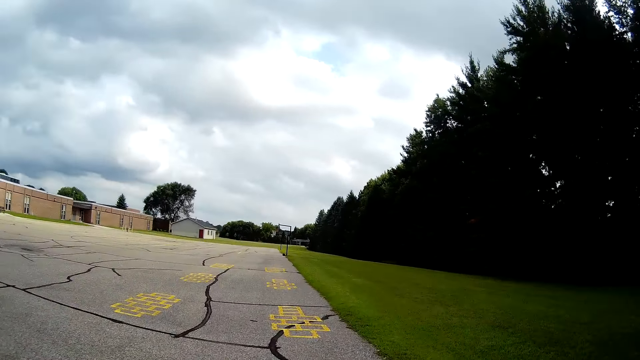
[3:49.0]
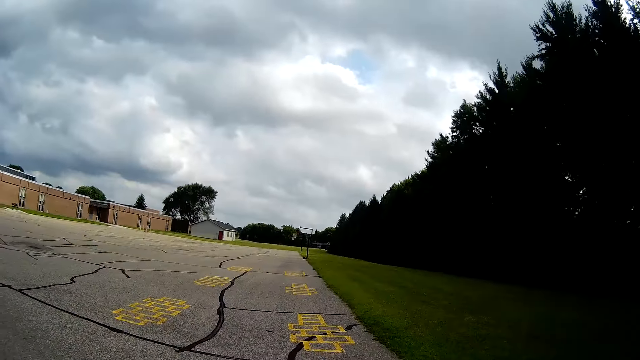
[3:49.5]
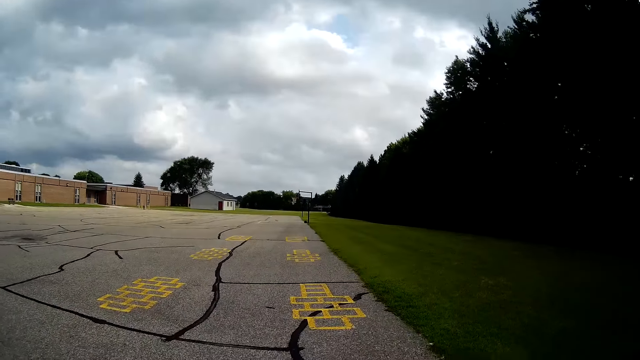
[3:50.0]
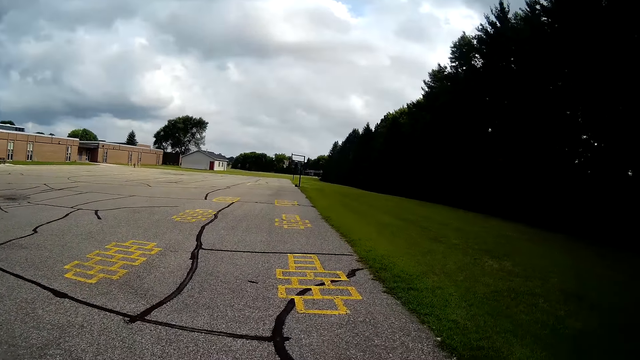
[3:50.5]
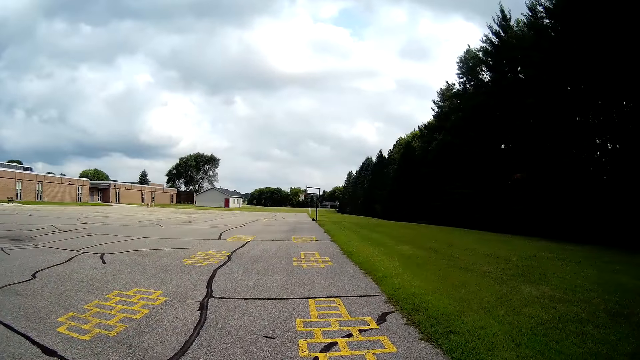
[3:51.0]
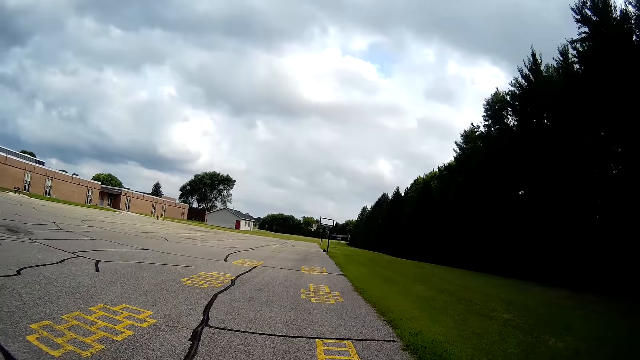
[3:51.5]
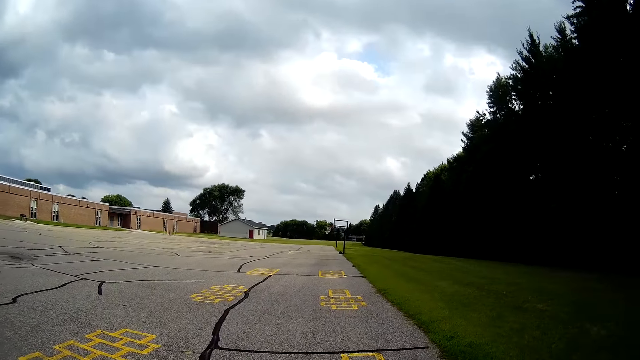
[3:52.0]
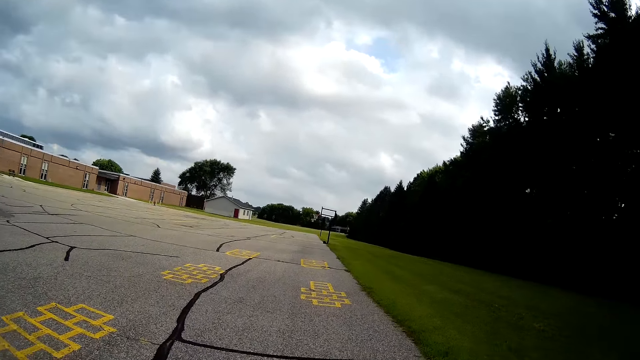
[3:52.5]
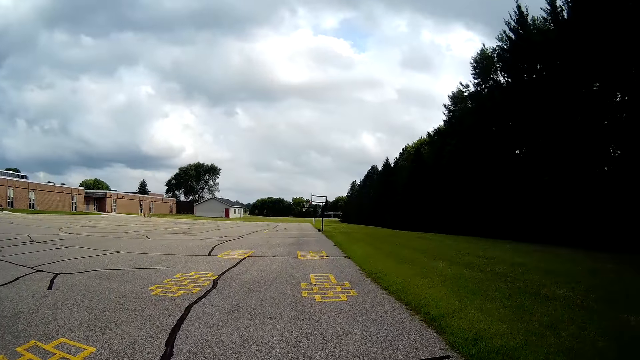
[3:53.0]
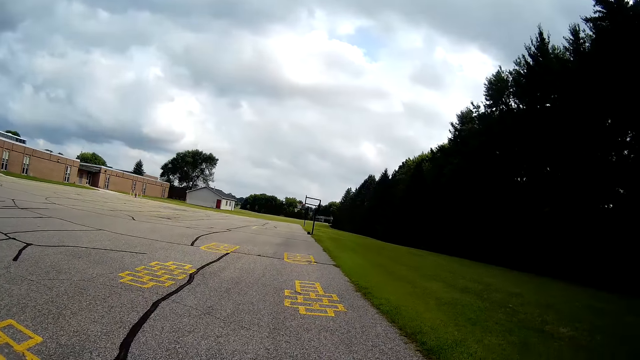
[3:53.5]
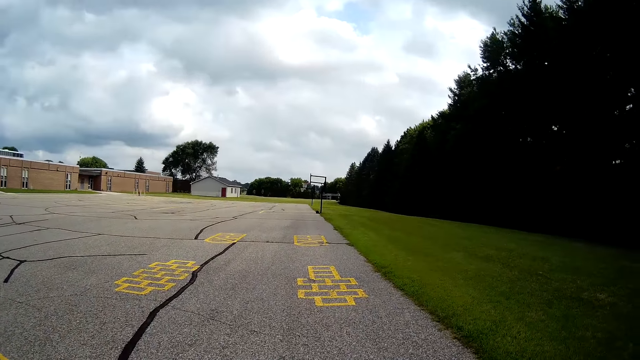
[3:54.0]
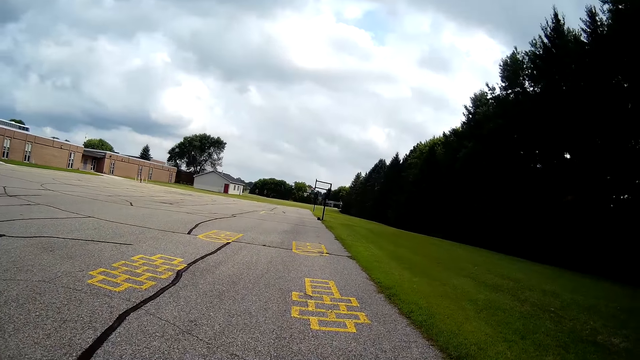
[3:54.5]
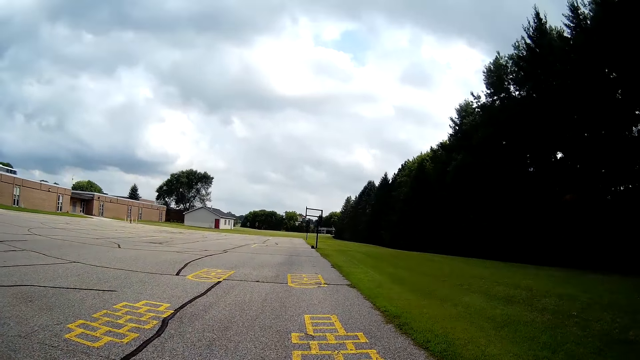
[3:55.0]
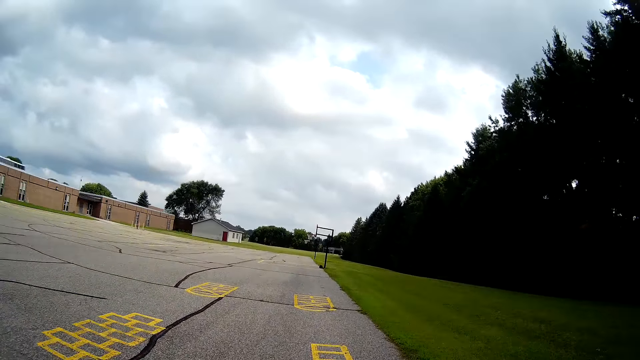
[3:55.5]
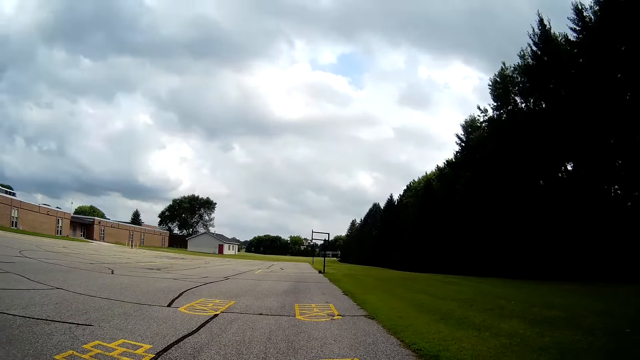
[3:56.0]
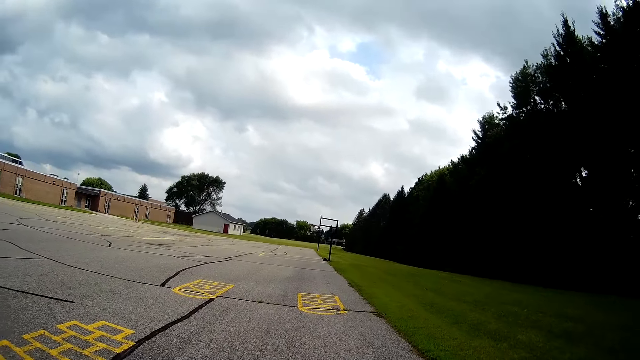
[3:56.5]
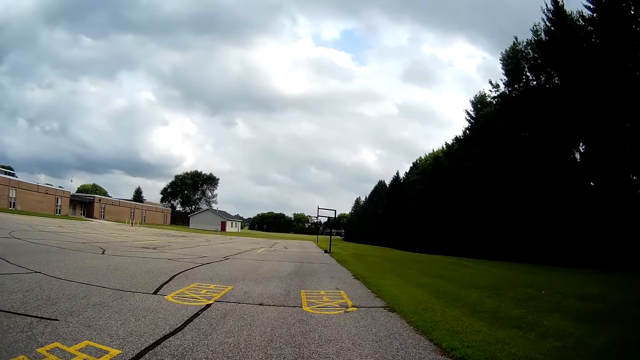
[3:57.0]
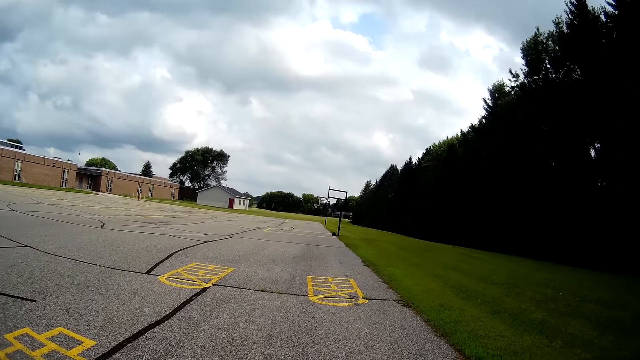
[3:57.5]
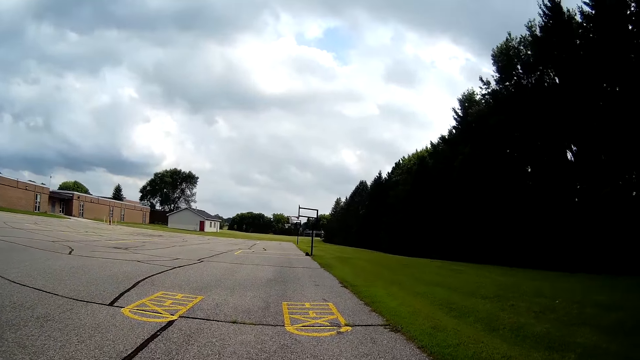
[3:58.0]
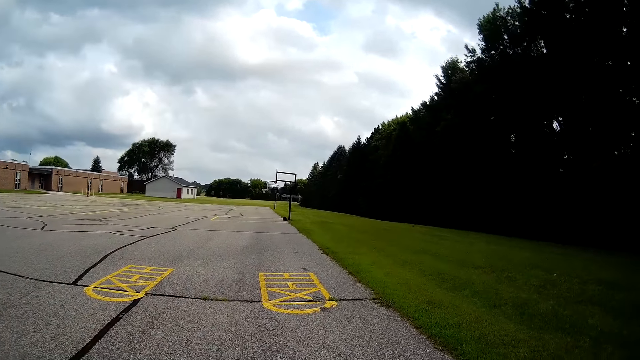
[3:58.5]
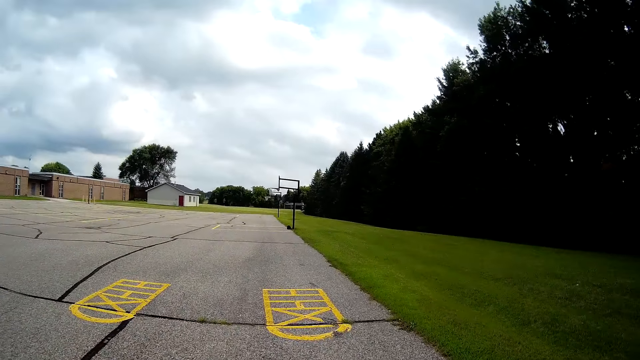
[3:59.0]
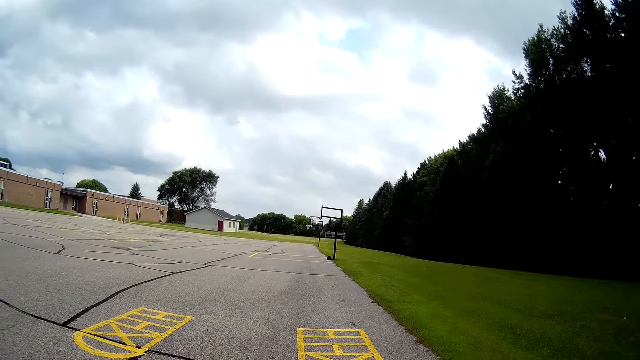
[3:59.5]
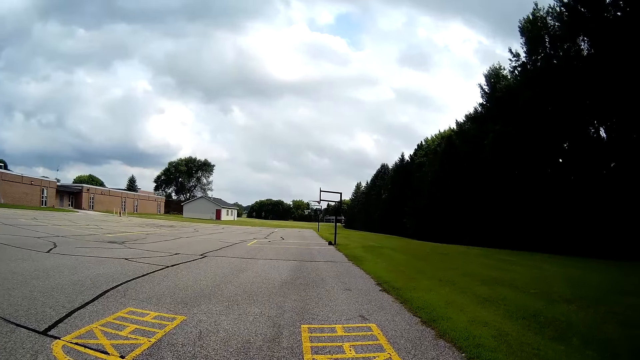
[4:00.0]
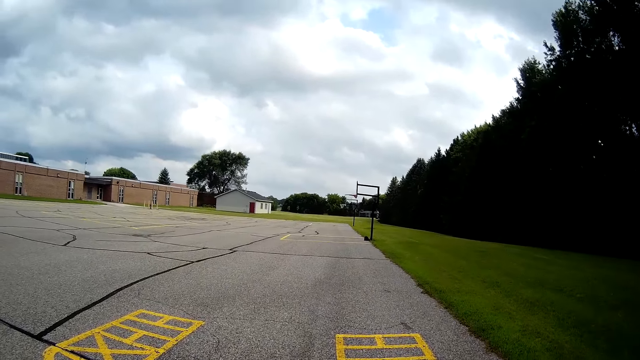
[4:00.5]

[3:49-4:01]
The camera wearer walks around the basketball field.

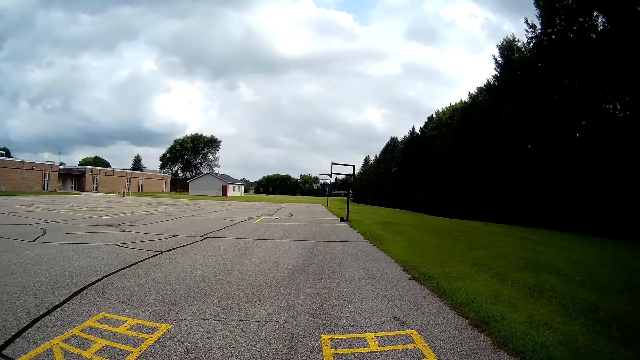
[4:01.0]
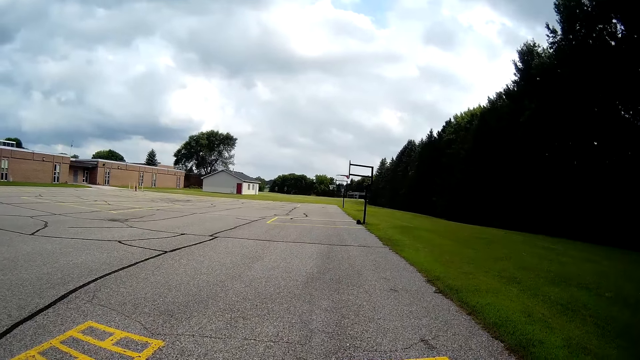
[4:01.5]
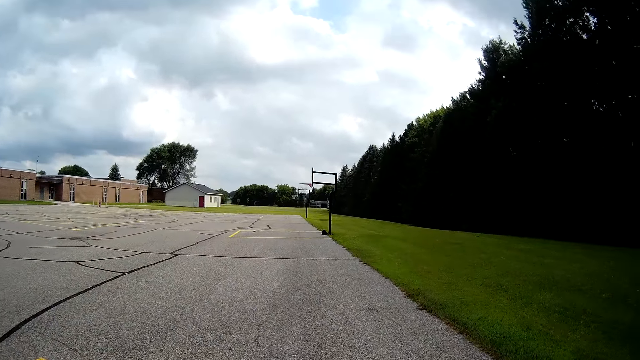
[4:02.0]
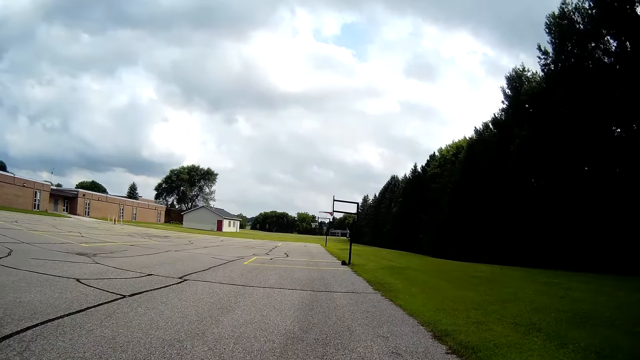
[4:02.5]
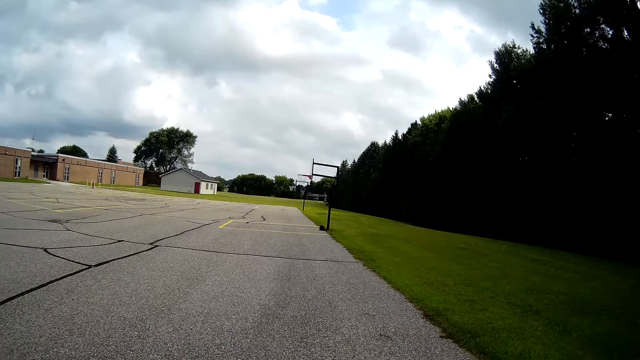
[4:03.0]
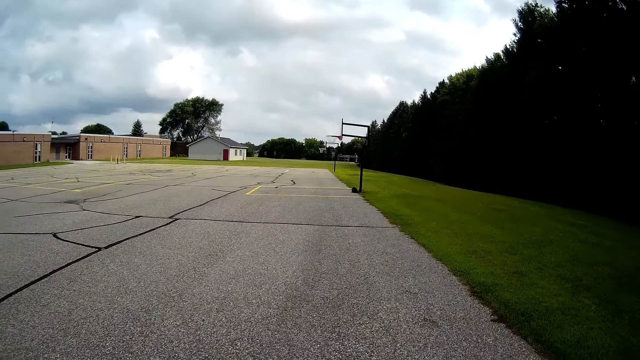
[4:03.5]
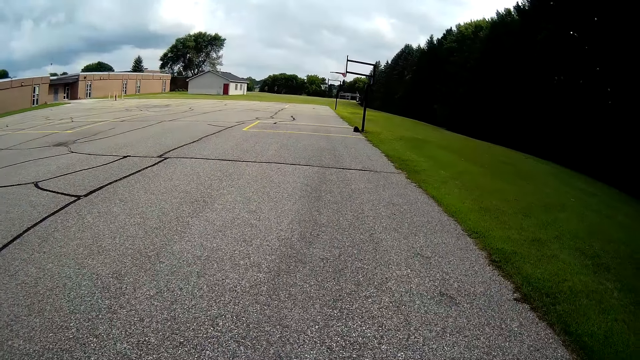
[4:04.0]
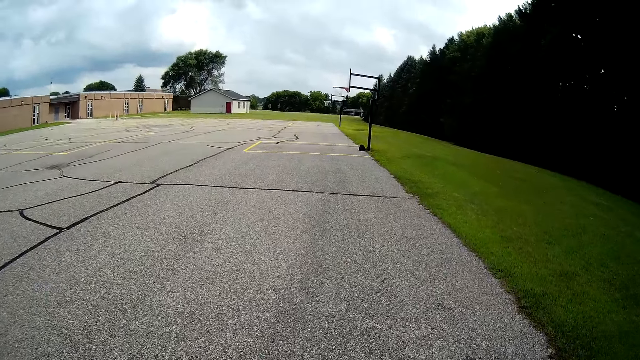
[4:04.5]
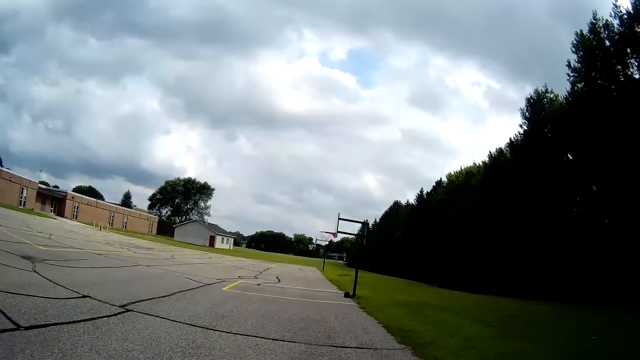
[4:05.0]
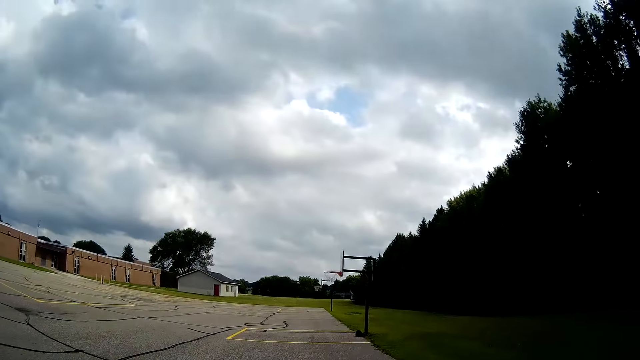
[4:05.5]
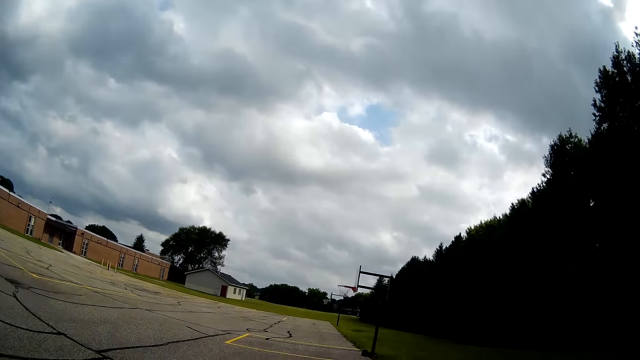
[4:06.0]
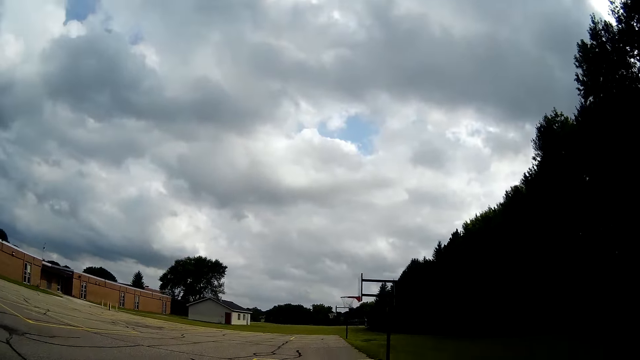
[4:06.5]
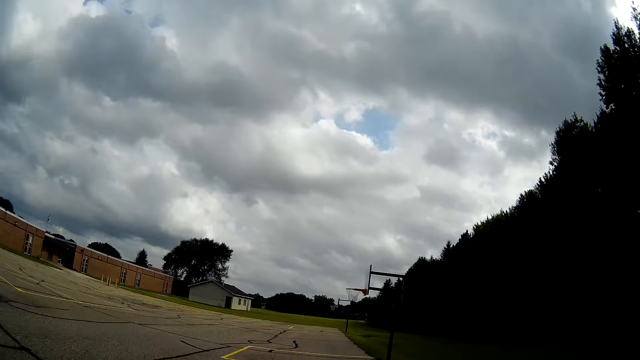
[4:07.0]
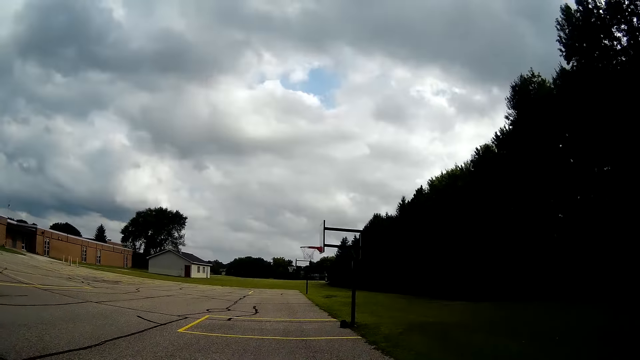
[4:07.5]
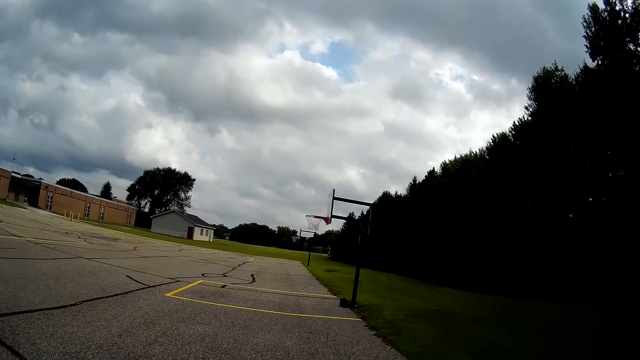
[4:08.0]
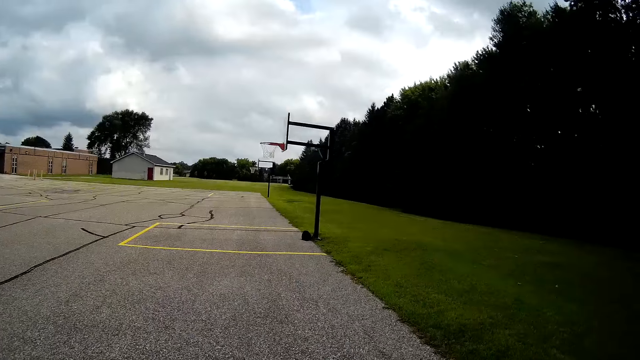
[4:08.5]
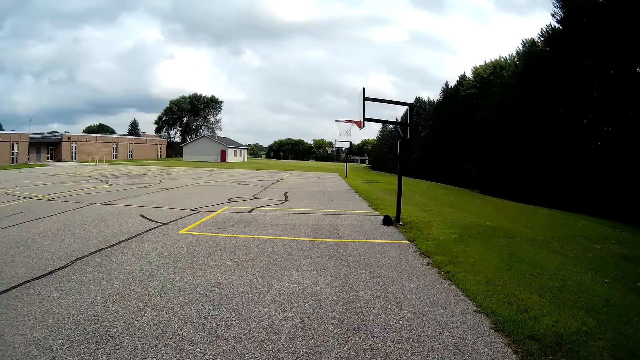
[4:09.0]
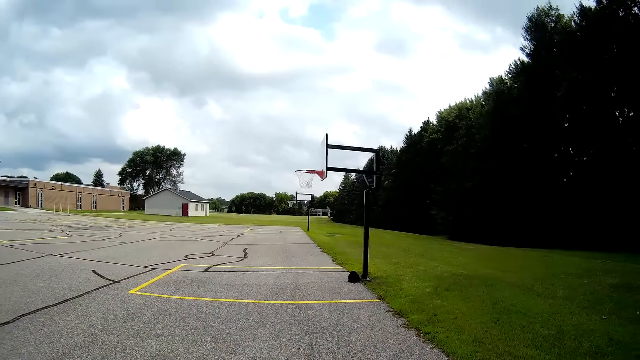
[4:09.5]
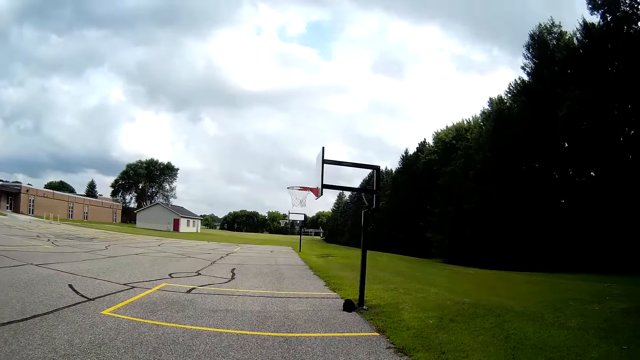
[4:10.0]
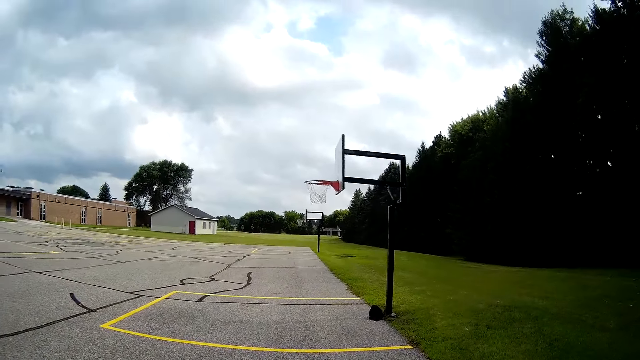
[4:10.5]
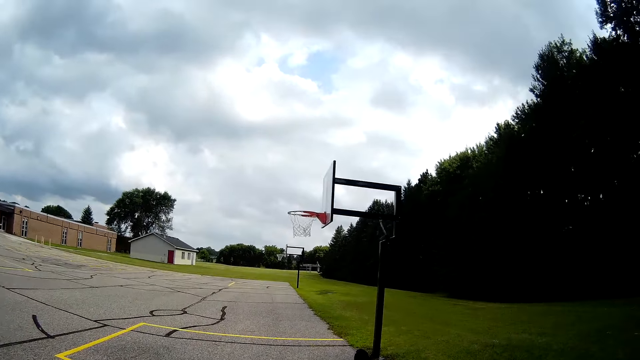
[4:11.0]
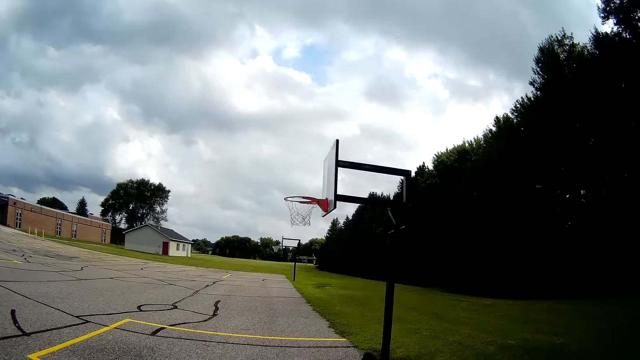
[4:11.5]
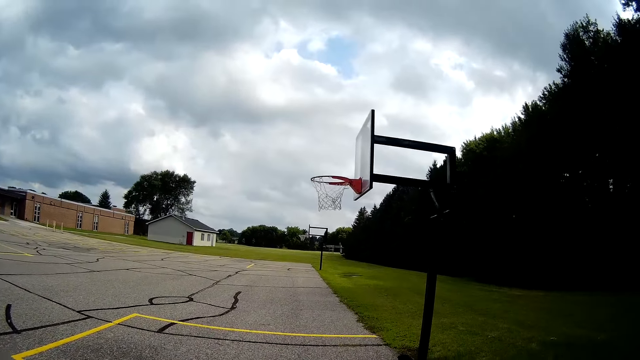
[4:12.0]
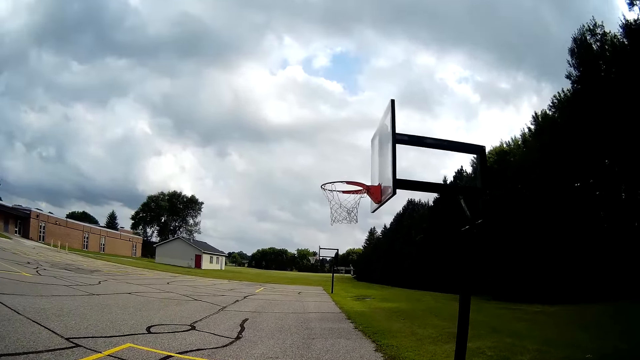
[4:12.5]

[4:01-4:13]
The camera wearer bounces the ball on the ground. They play the basketball.
